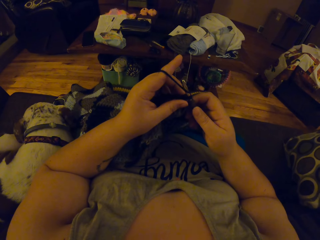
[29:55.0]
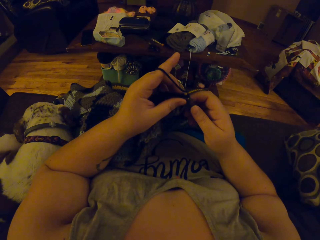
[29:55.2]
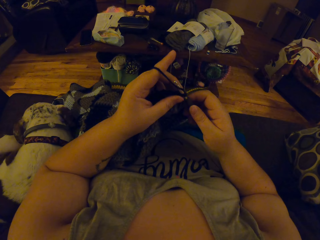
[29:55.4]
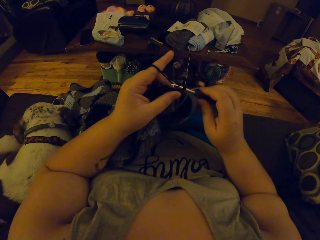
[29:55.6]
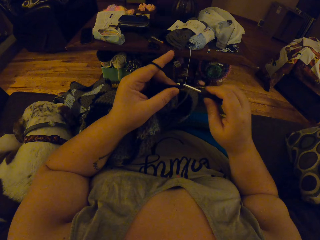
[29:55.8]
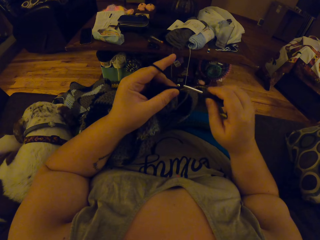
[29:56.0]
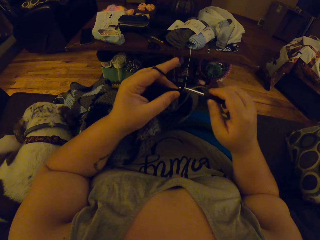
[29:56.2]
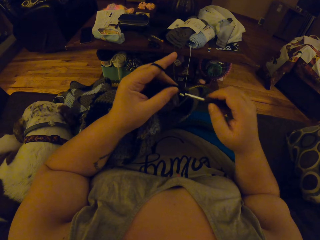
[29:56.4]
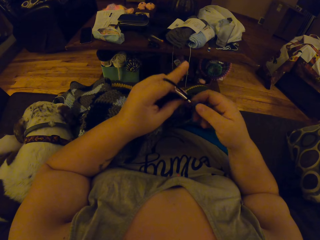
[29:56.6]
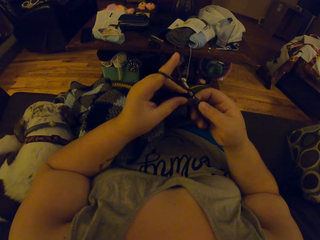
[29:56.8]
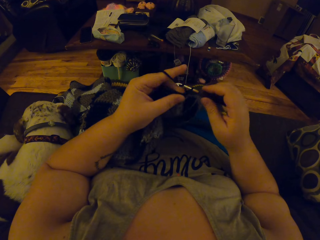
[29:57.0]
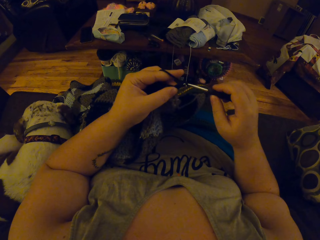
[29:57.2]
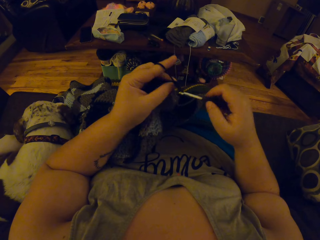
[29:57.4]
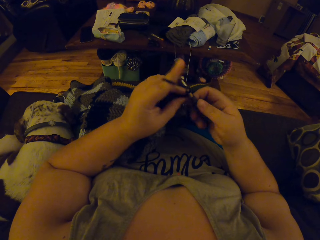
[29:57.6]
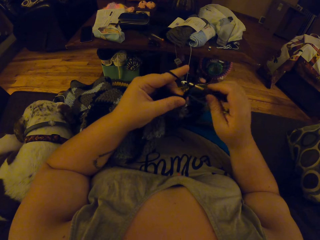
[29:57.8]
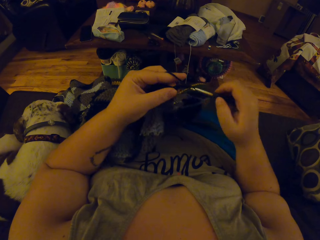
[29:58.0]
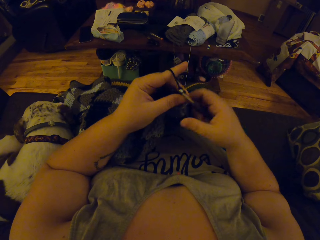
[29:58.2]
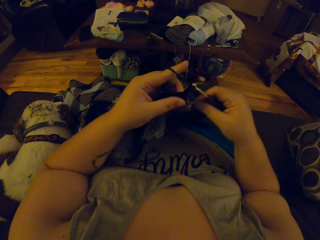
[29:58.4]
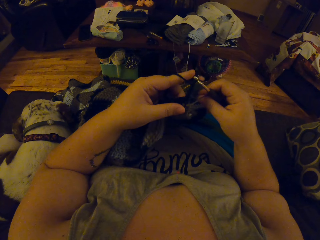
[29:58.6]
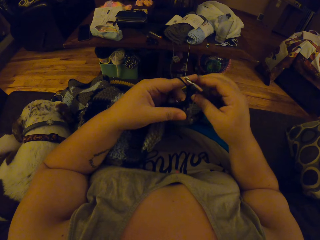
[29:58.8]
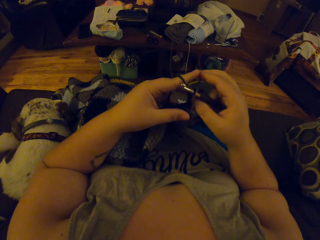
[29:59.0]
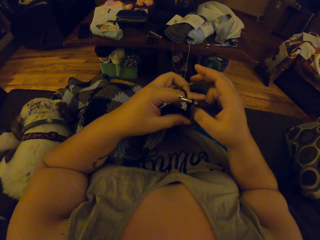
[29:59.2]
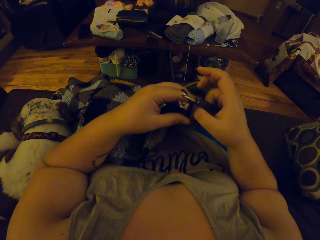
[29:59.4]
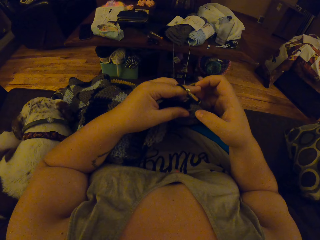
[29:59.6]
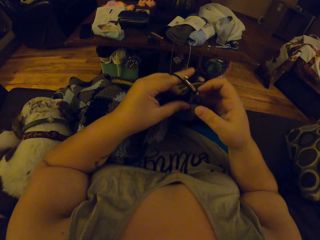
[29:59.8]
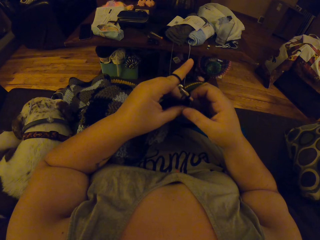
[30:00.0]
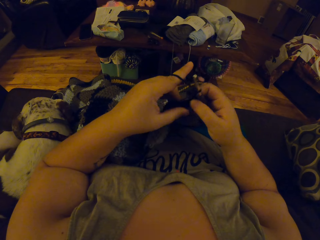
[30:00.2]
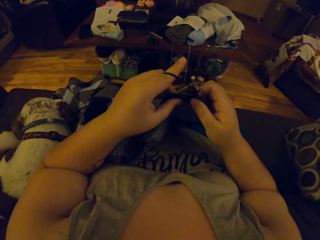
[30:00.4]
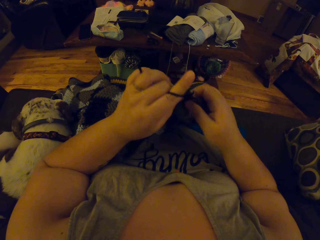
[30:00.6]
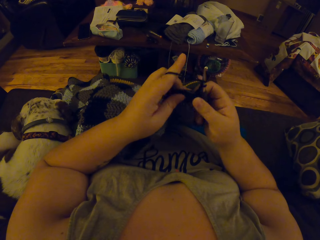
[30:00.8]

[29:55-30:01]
The camera wearer crochets yarn with the crochet hook in her right hand.

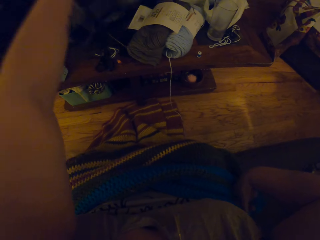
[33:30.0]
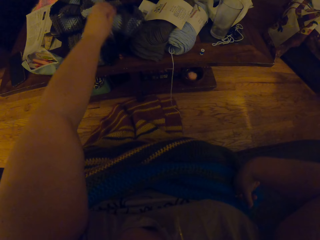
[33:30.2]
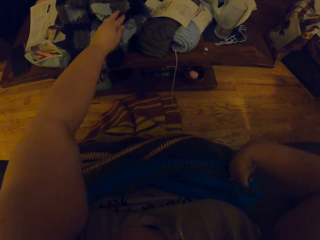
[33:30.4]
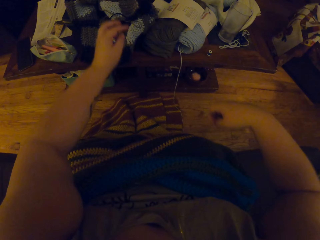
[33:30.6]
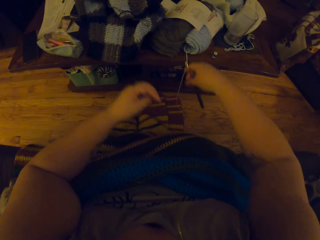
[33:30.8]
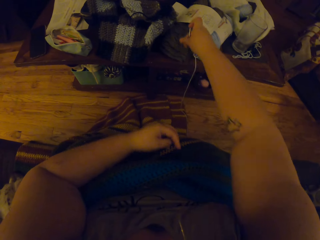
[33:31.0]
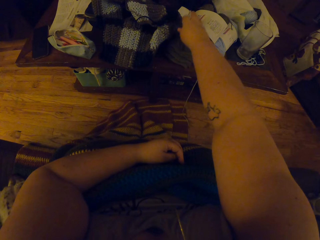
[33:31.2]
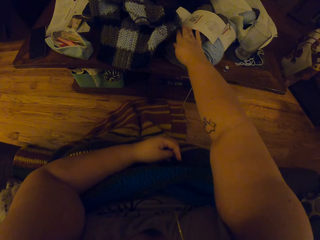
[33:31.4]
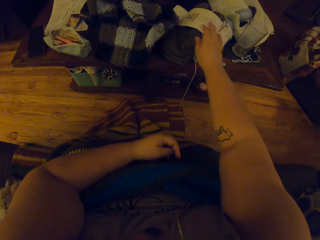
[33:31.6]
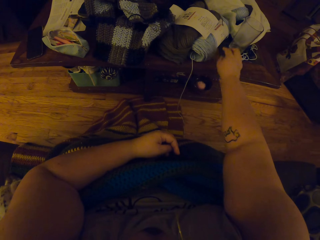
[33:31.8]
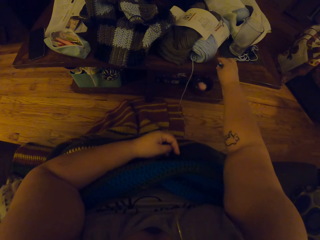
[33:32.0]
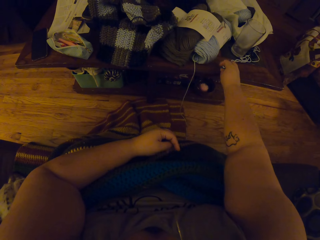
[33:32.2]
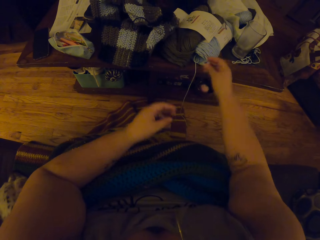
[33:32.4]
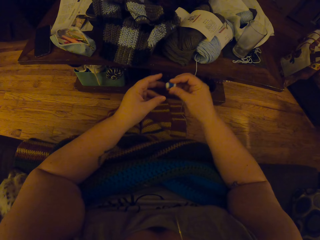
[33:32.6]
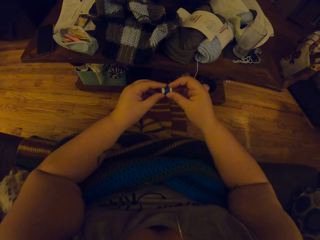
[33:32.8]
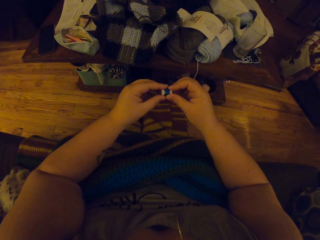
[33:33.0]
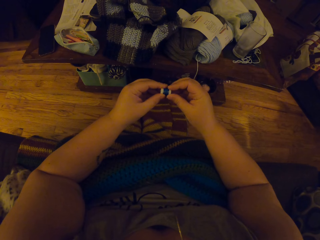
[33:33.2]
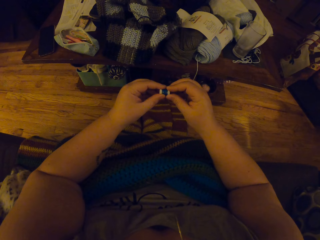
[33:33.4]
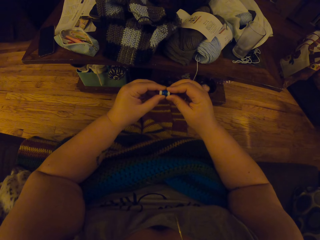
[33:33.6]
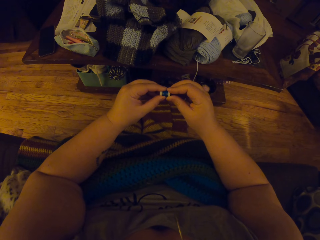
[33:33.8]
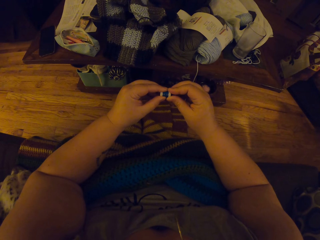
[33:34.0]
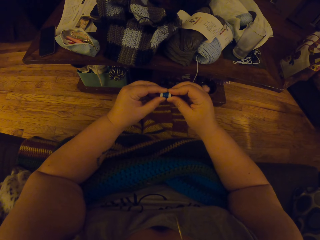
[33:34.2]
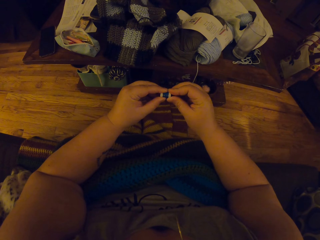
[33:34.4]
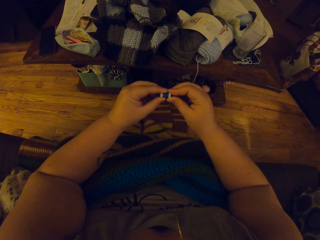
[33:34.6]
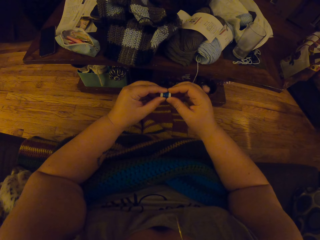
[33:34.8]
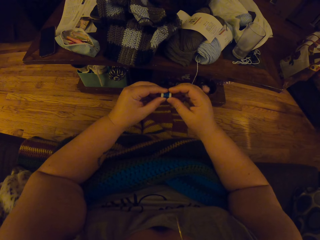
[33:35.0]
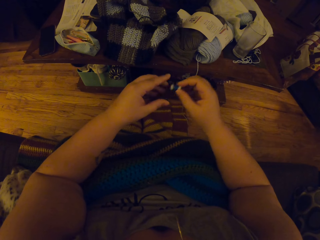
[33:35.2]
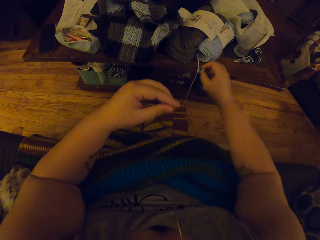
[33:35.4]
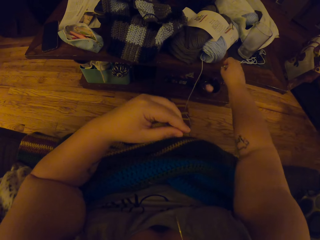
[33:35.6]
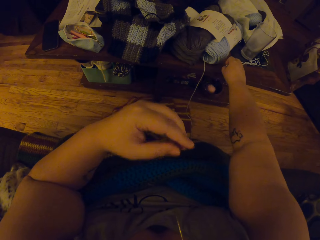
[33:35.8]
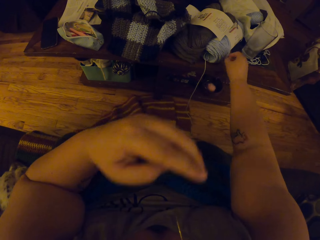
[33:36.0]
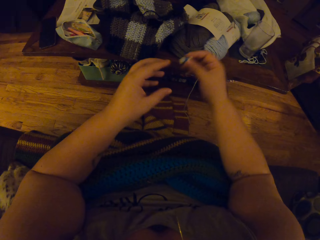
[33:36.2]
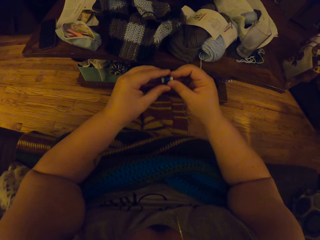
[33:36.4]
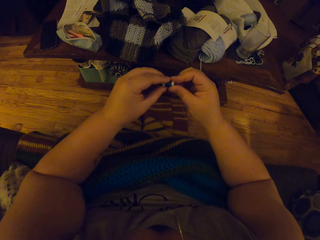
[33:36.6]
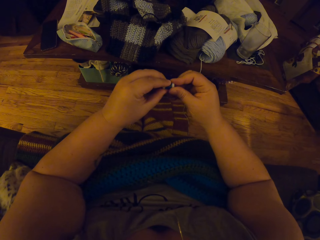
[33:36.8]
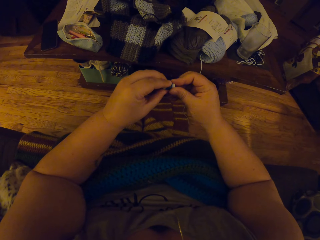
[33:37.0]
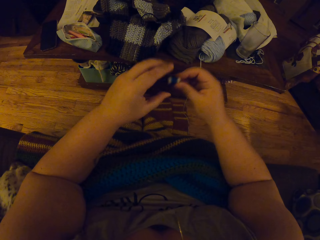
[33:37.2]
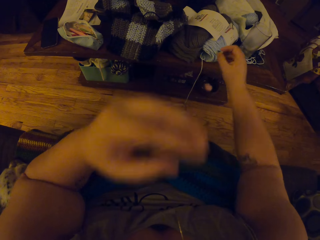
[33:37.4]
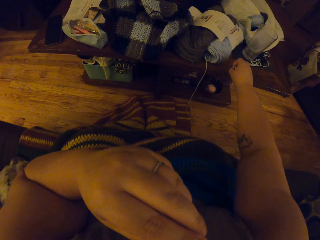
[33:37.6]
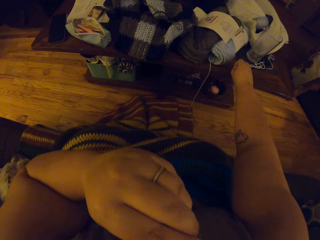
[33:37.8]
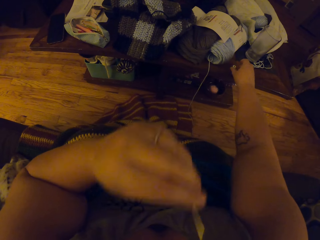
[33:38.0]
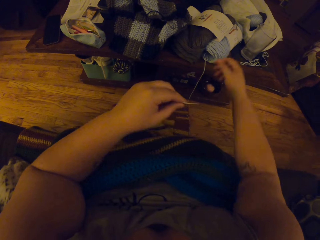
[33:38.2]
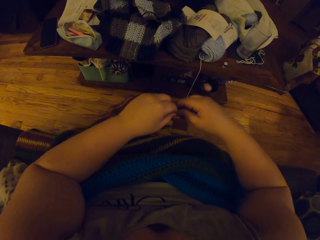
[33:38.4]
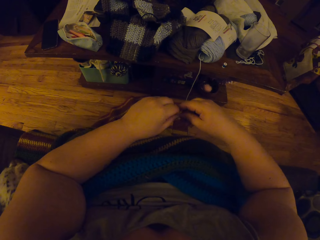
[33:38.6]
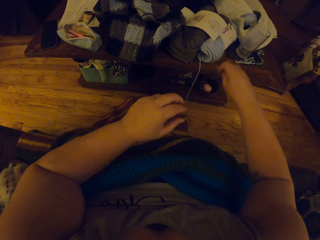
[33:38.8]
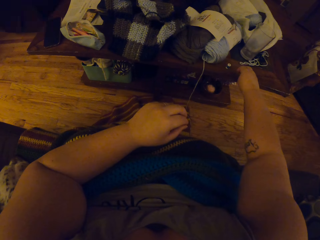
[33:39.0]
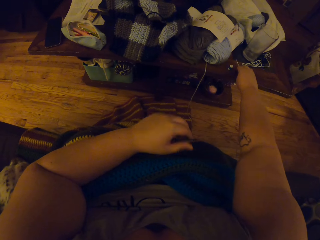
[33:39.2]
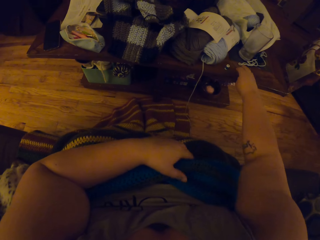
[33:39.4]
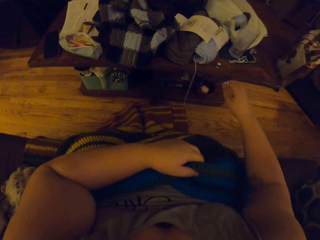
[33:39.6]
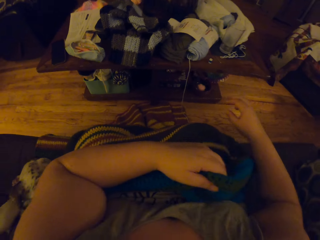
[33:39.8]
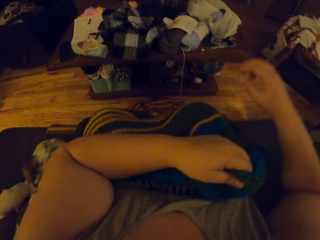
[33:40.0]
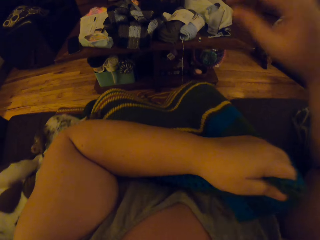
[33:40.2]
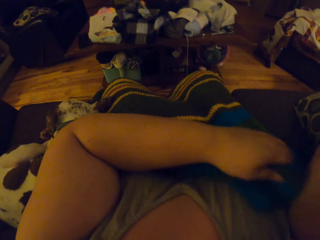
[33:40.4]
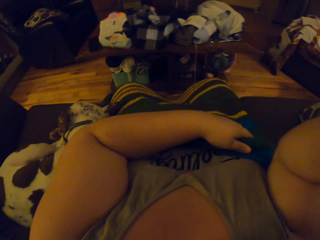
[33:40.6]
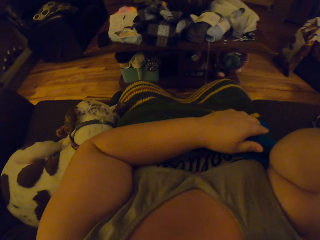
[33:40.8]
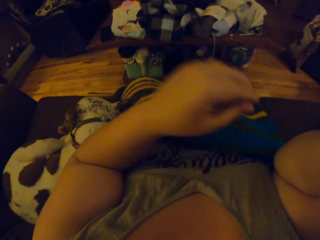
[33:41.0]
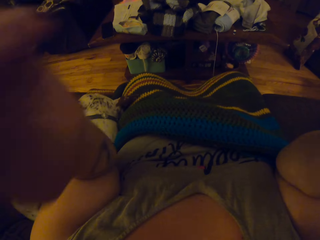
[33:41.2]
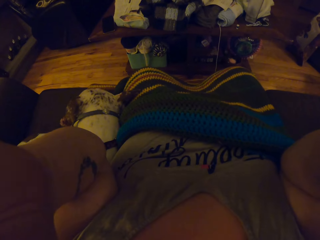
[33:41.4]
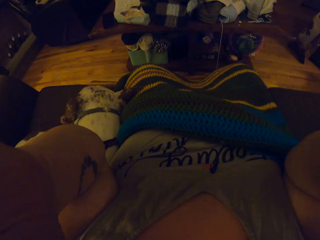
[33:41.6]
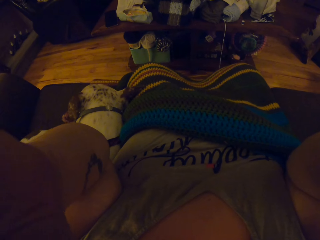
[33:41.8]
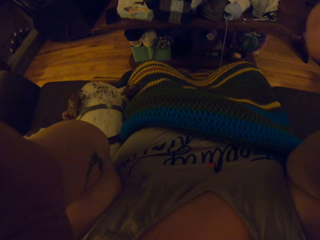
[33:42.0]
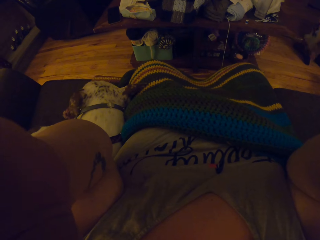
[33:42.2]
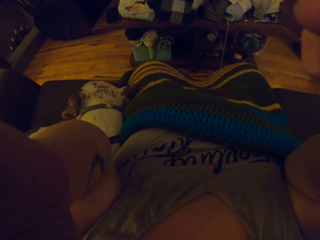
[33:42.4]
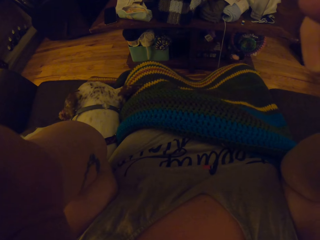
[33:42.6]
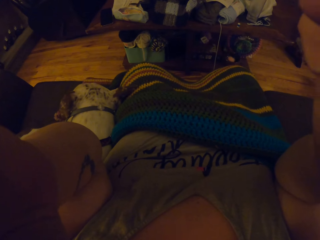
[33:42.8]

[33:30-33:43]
The camera wearer puts a fabric on the table. She drops the crochet hook on the stool. She puts a sewing needle on the table. She picks up a bobbin from the table. She hesitates on the bobbin. She puts the bobbin on the table. She lifts her left hand. She picks up the bobbin or spool of thread from the table. She puts the bobbin on the table. She removes the sewing needle from her mouth. She holds the sewing needle on the right hand. She puts the sewing needle on the table. She adjusts the crochet piece on her lap. She lifts the fabric. She lifts her right hand. She lifts her left hand. She adjusts her glasses.
